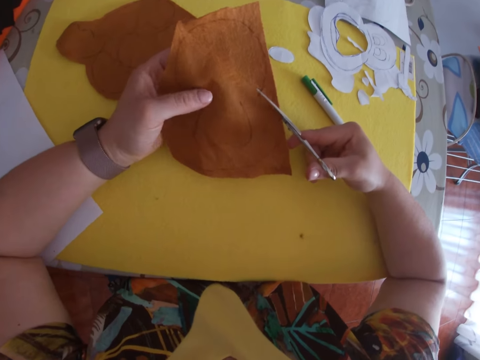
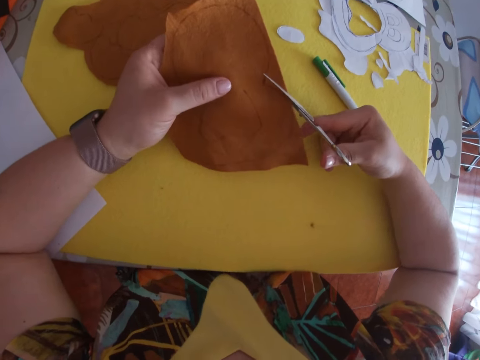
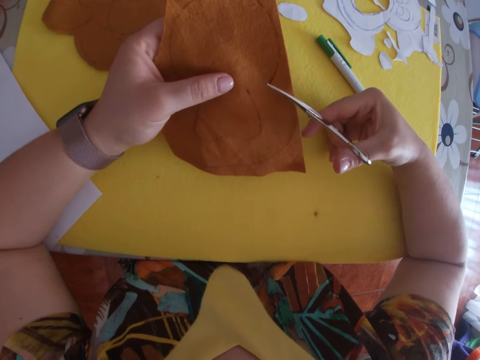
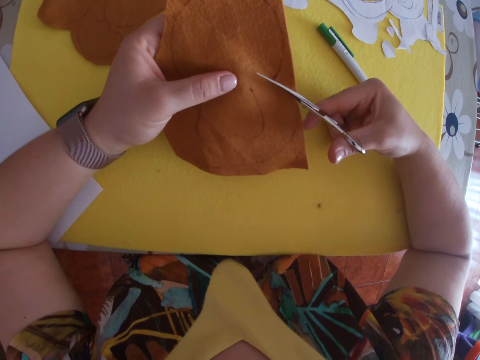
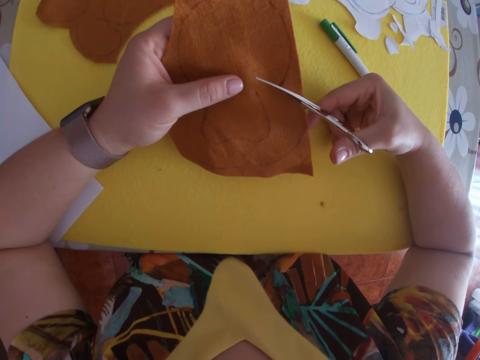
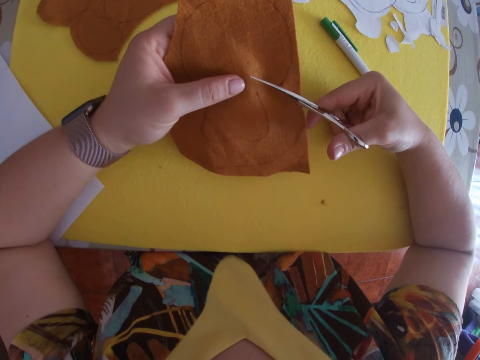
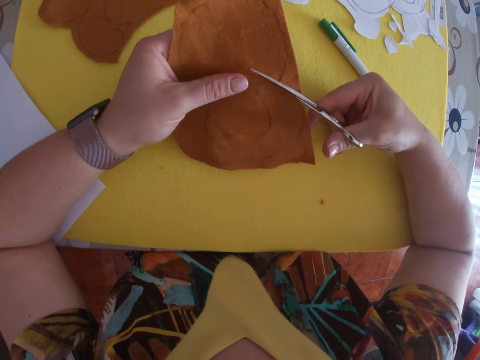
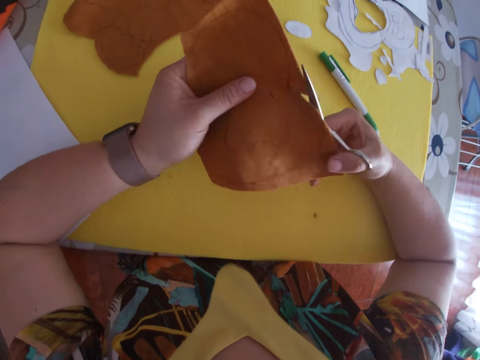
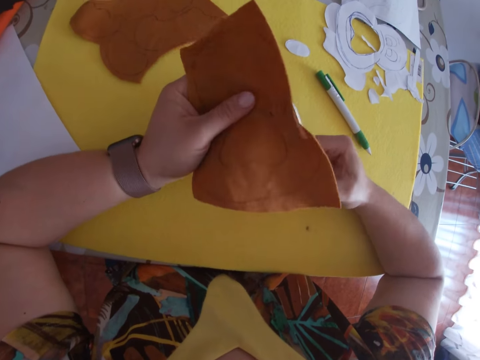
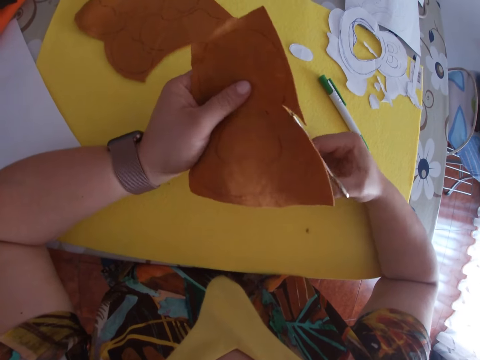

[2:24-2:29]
The camera wearer cuts the brown material with the scissors in her right hand.

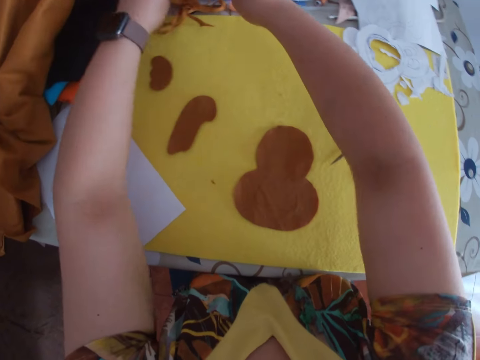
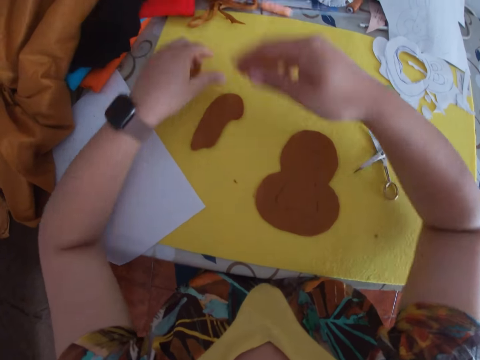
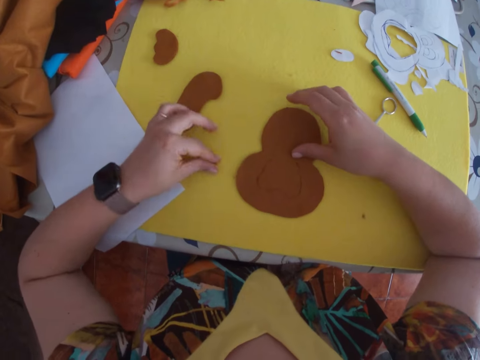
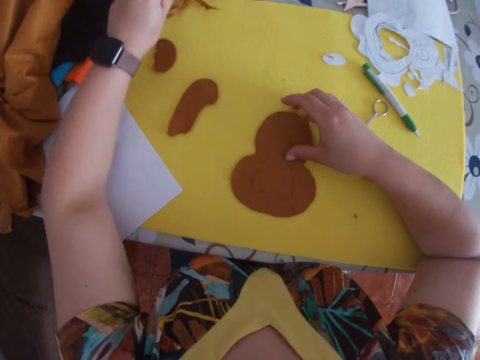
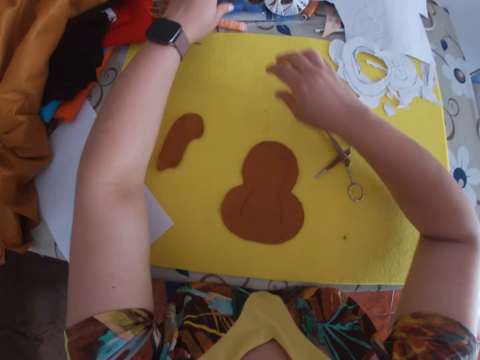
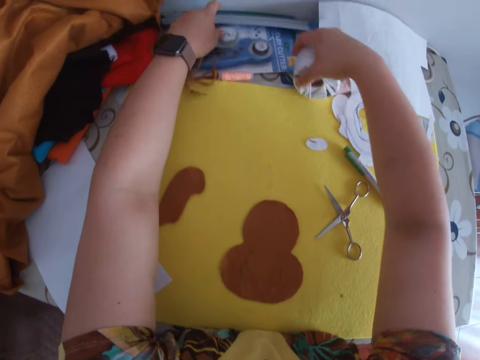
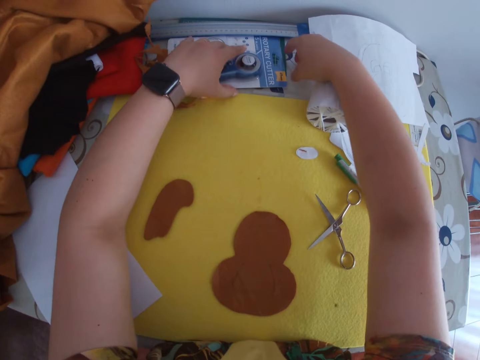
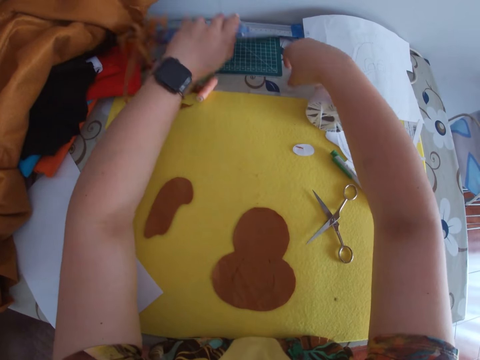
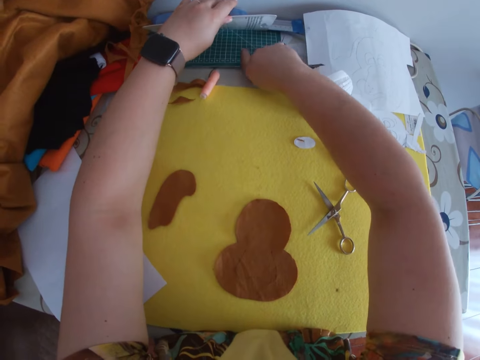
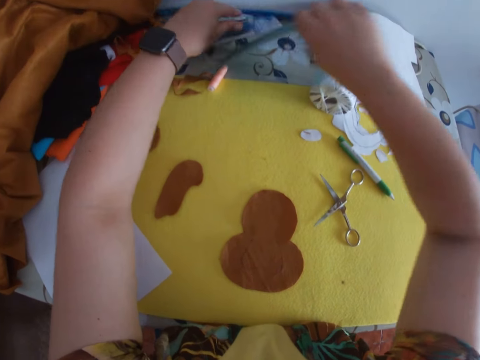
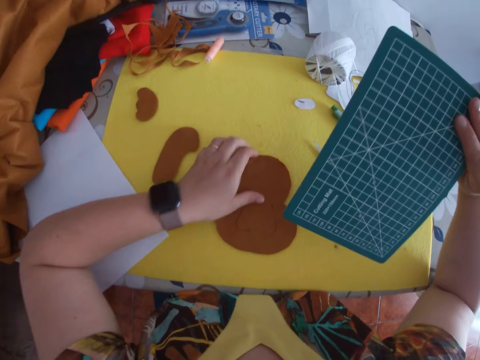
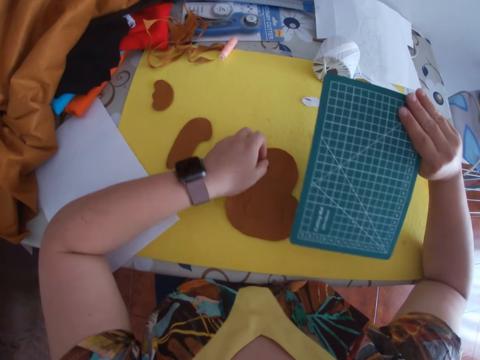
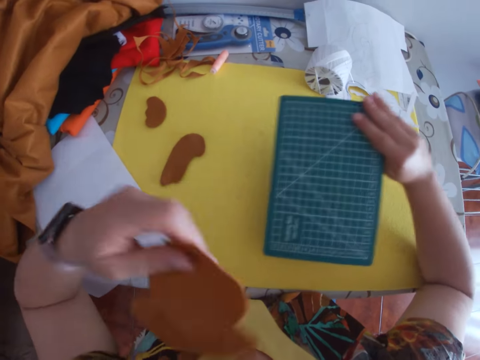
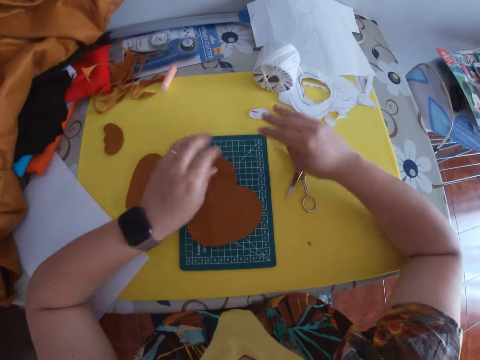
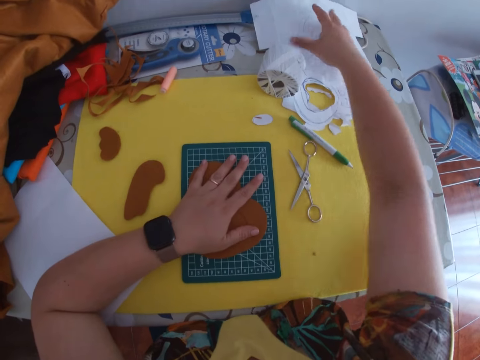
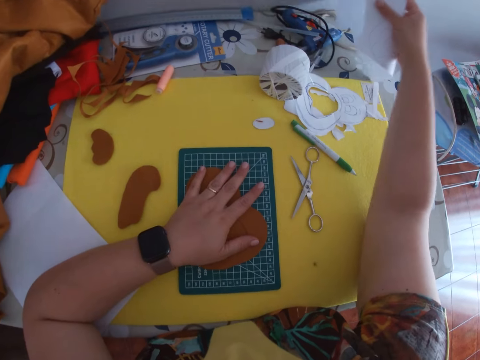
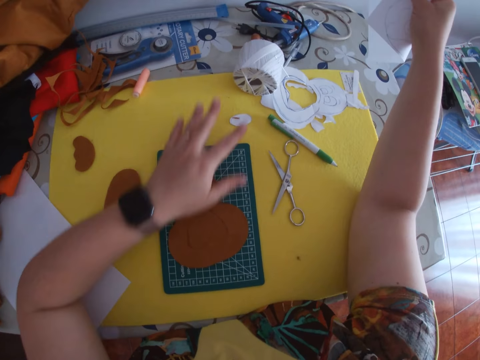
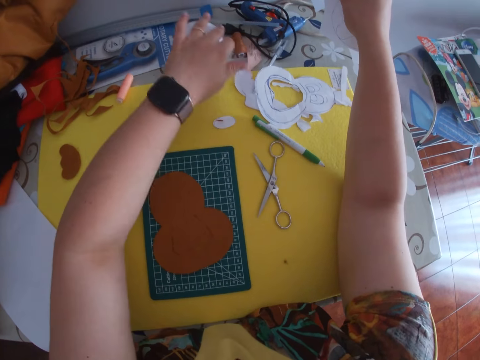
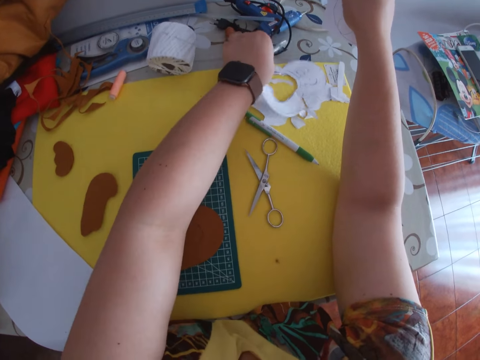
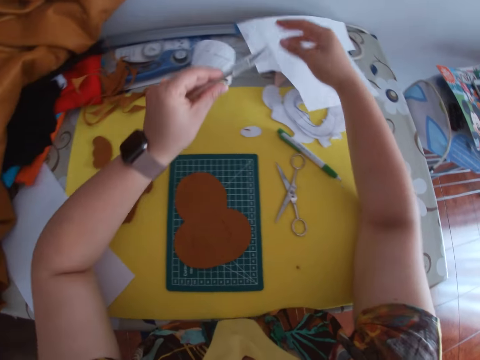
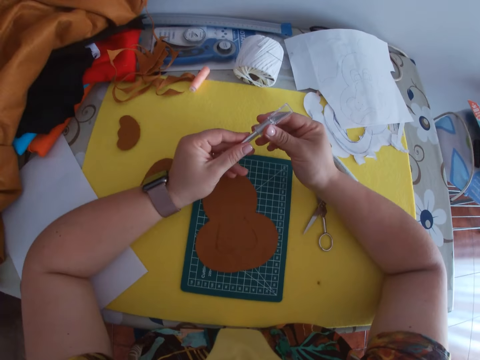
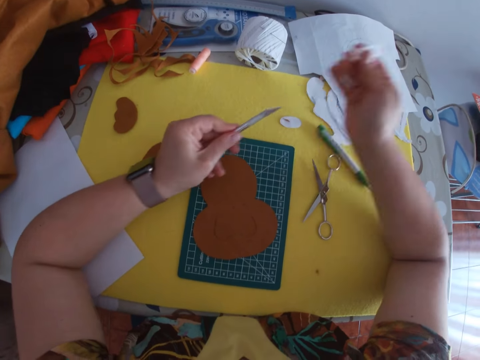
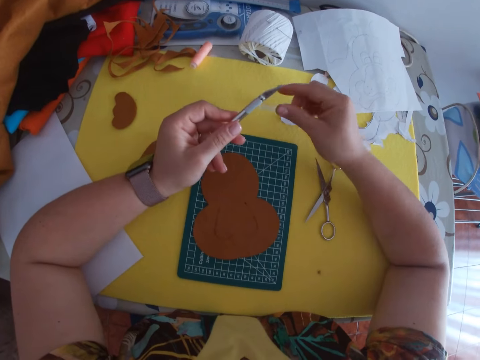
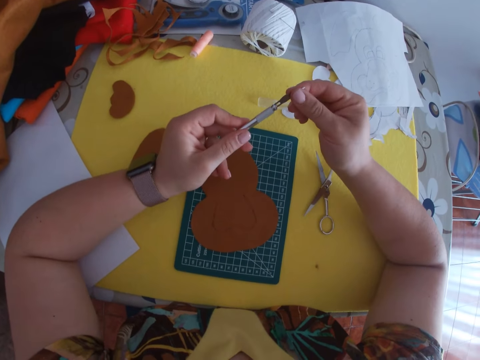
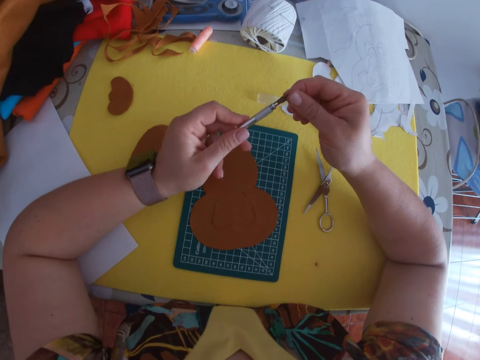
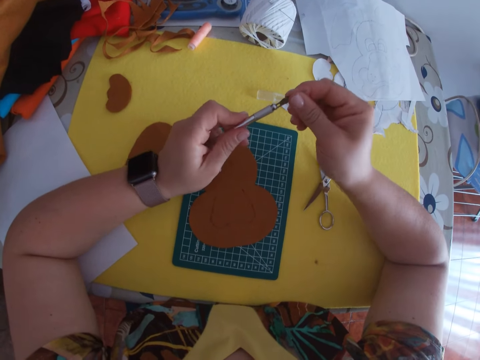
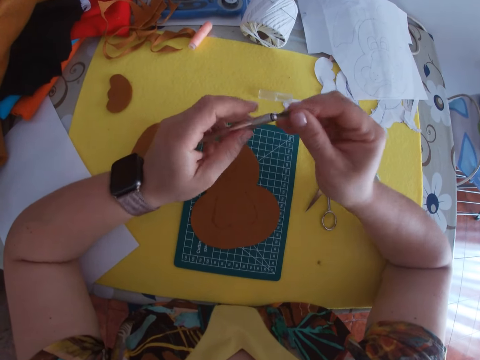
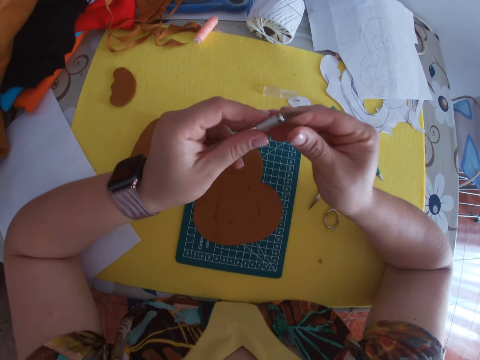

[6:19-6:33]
The camera wearer throws the pieces of paper to the front. She shoves papers in the front part of the table to one side with her right hand. She raises a pack of tools in the front part of the table with her left hand. She picks up a drawing pad from under the pack of tools. She picks up a craft paper or pattern from the table with her left hand. She places the drawing pad on the table. She drops the craft paper on the drawing pad. She places her left hand on the craft paper on the drawing pad. She picks up a paper from the front part of the table with her right hand. She pushes a paper roll aside with her left hand. She picks up a craft knife or cutter with her left hand. She drops the paper on the table. She holds the cutter with both hands. She removes the cover of the craft knife and drops the cover on the table. She adjusts the tip of the craft knife.

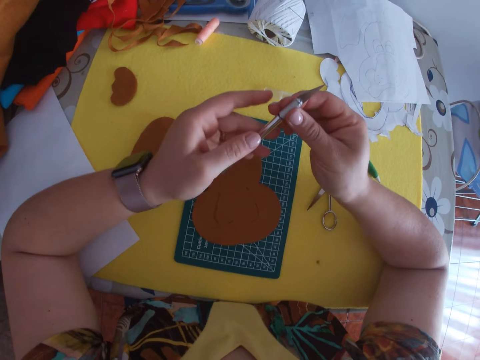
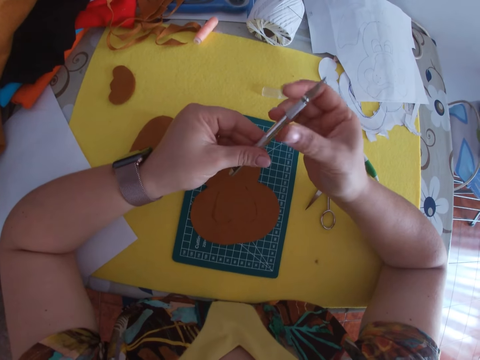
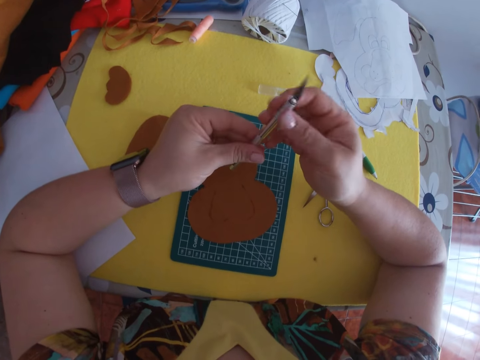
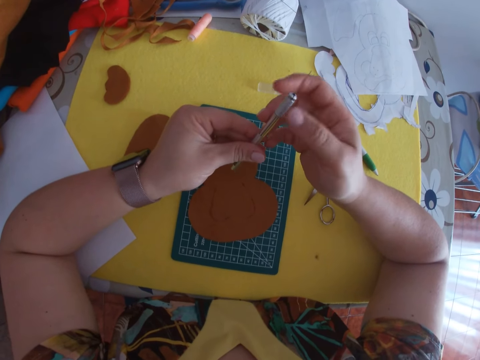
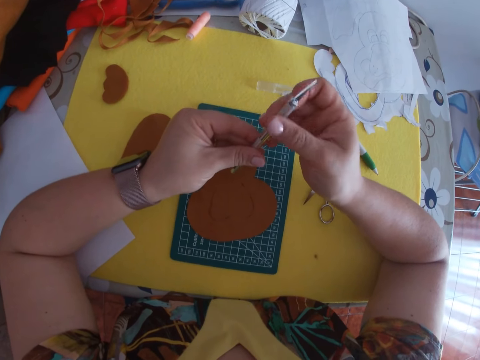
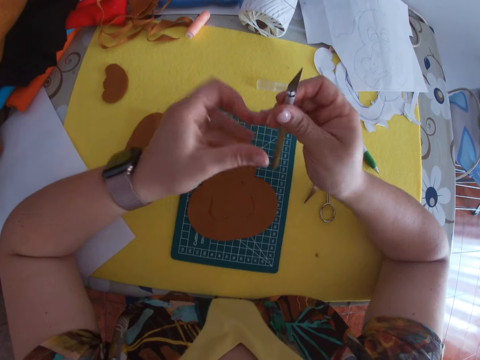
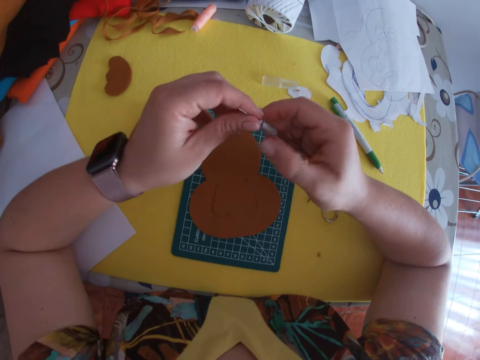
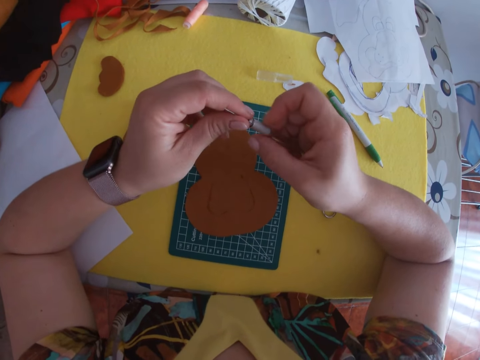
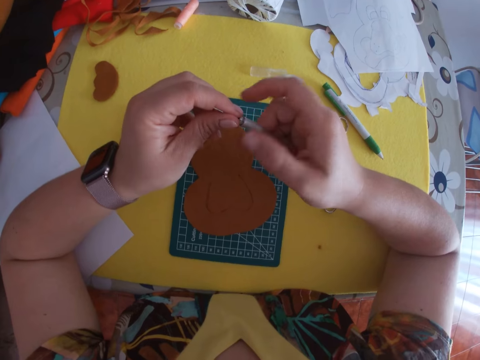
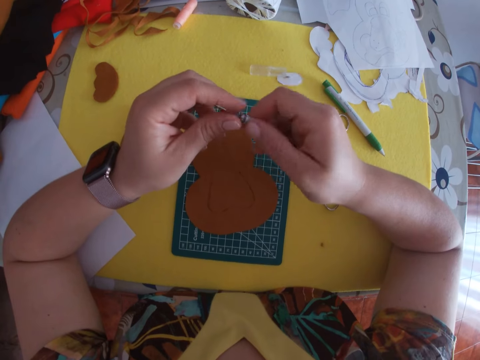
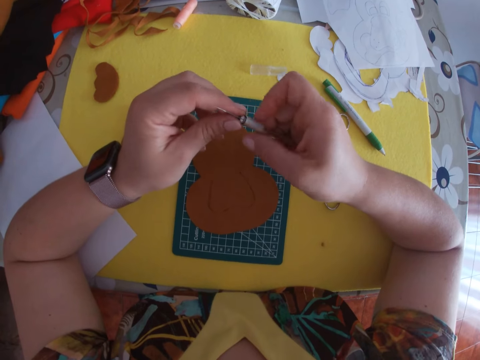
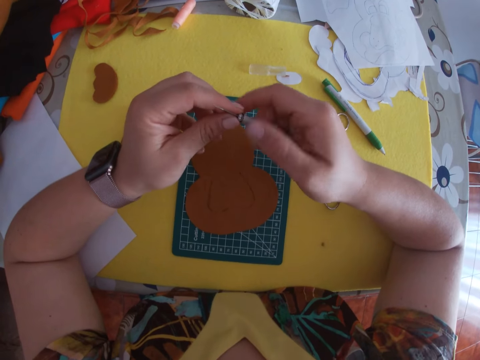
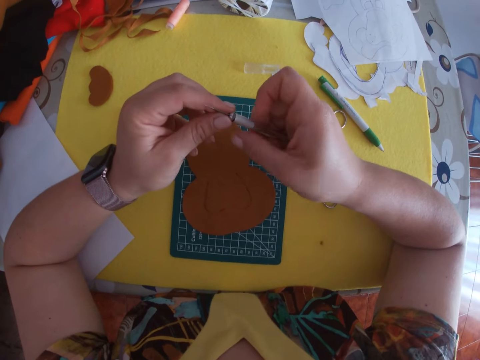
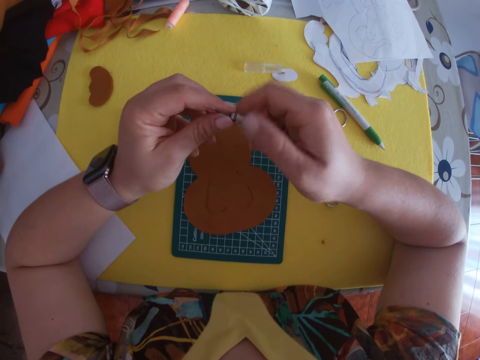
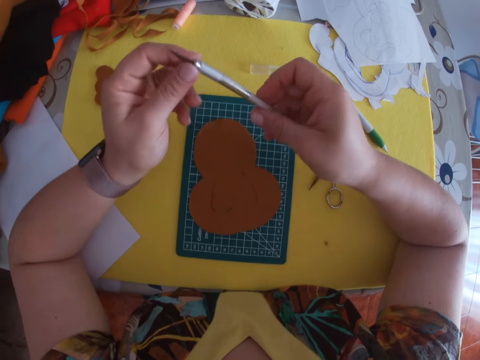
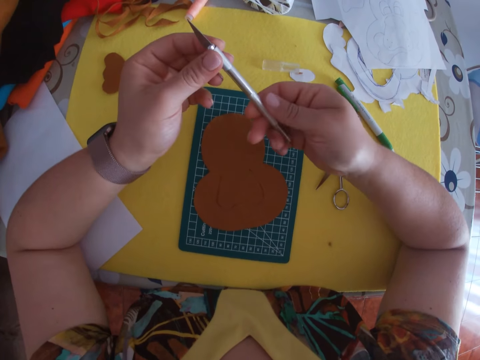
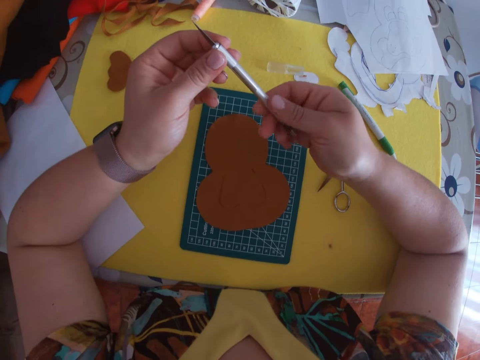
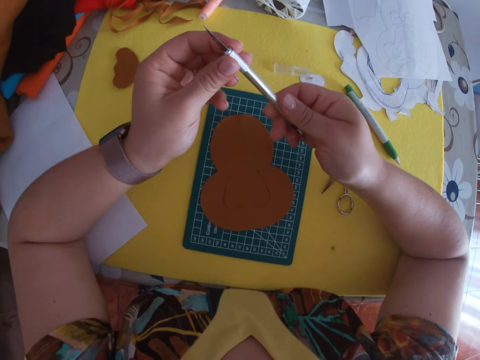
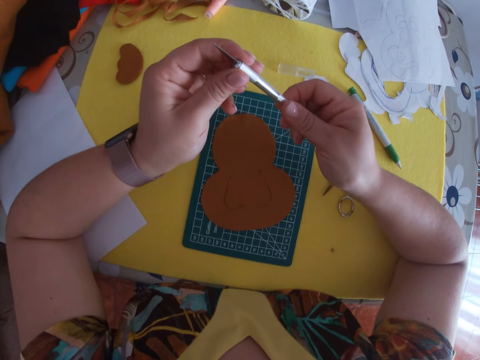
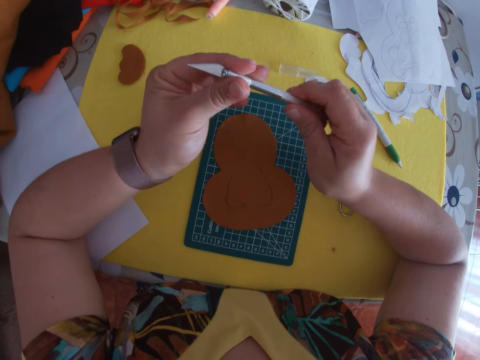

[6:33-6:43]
The camera wearer tightens the craft knife.
